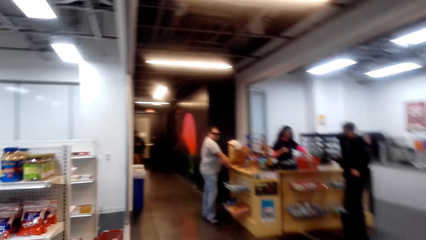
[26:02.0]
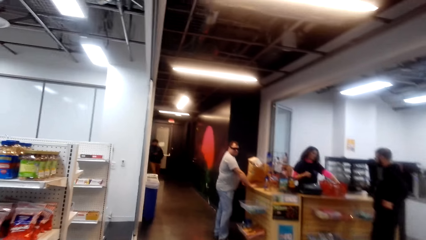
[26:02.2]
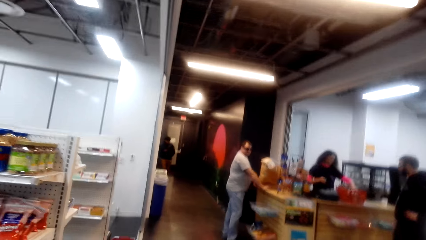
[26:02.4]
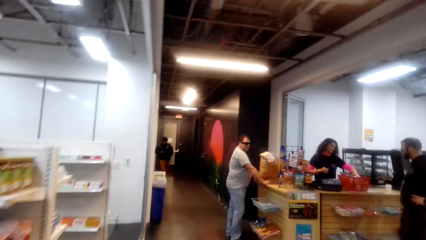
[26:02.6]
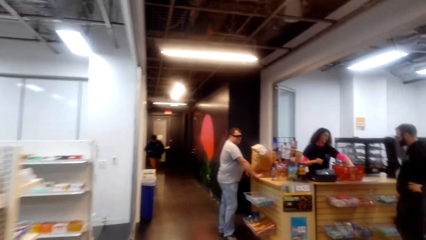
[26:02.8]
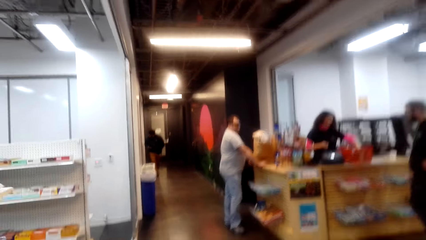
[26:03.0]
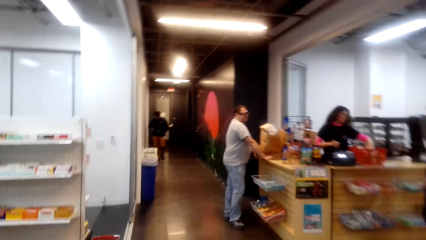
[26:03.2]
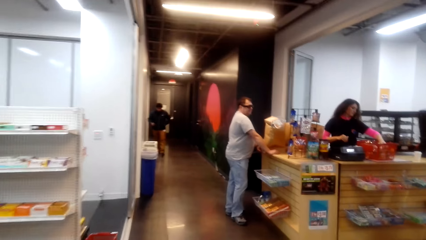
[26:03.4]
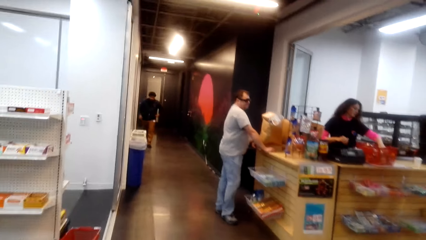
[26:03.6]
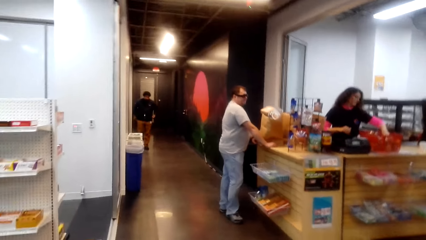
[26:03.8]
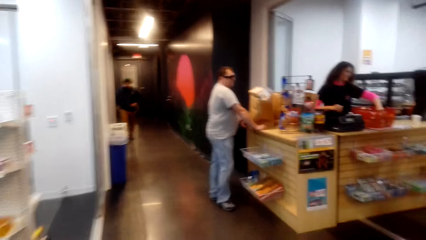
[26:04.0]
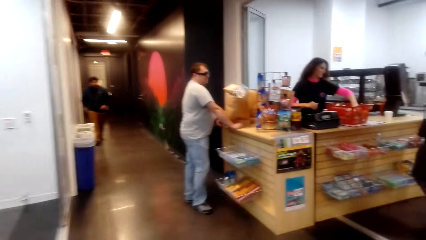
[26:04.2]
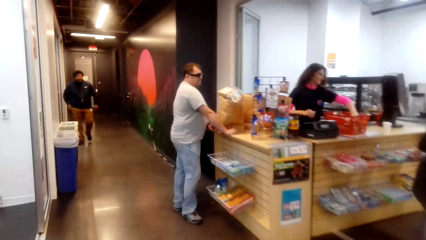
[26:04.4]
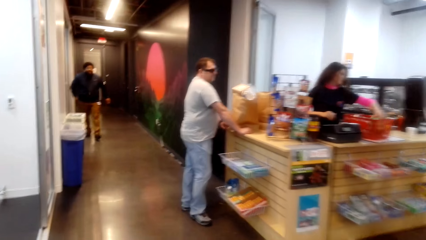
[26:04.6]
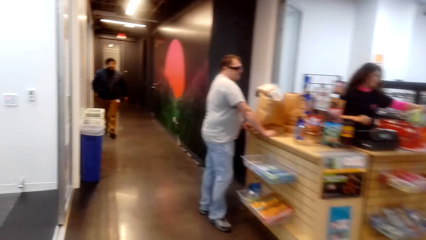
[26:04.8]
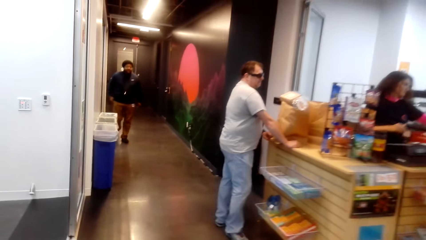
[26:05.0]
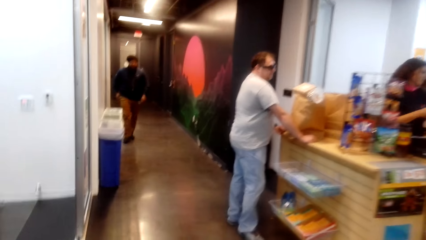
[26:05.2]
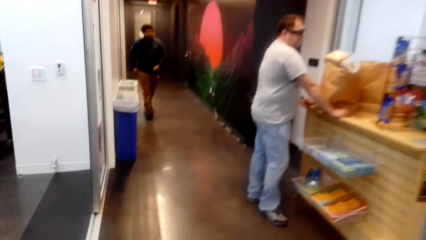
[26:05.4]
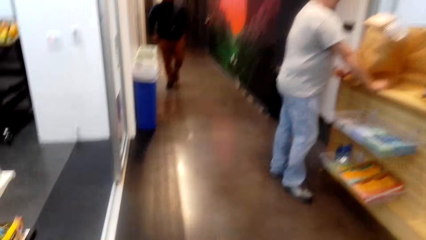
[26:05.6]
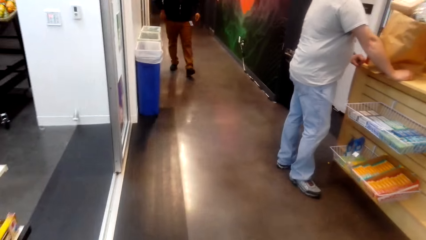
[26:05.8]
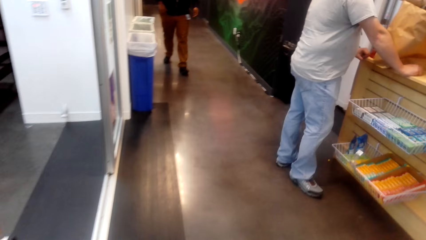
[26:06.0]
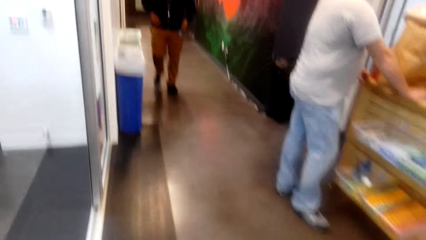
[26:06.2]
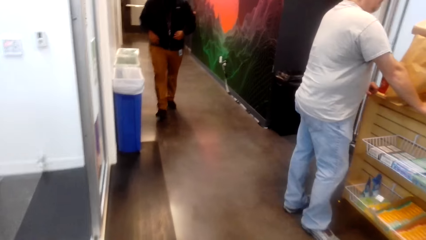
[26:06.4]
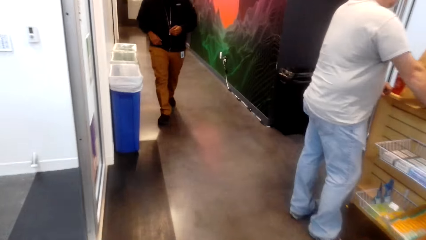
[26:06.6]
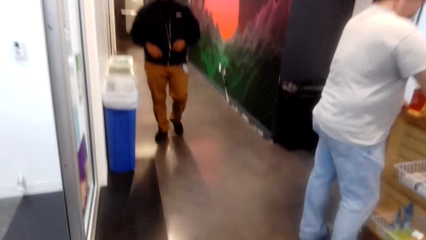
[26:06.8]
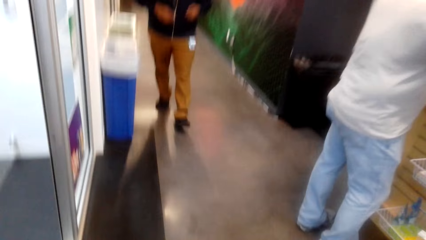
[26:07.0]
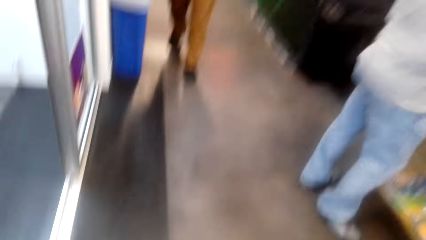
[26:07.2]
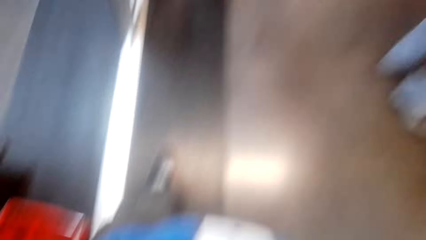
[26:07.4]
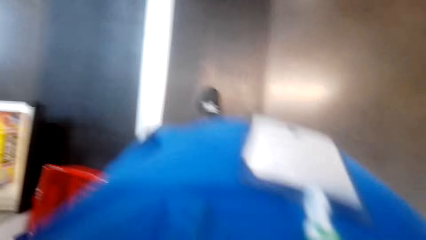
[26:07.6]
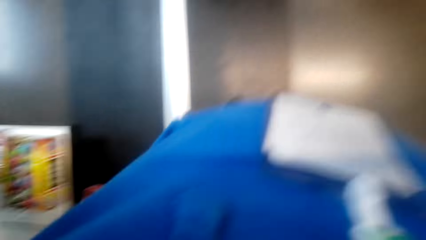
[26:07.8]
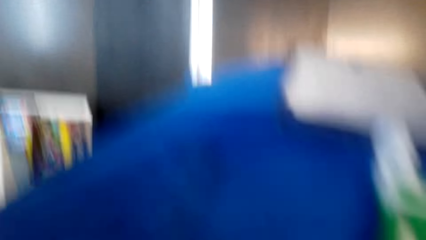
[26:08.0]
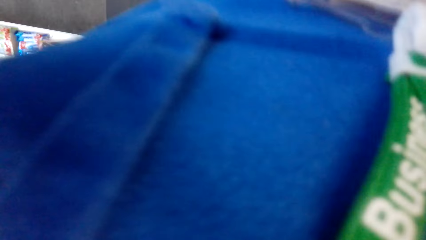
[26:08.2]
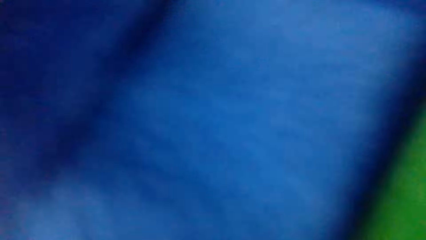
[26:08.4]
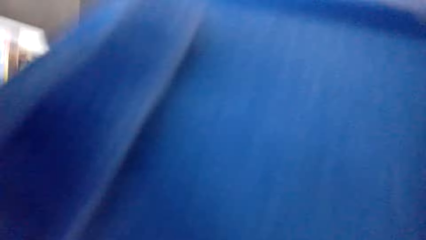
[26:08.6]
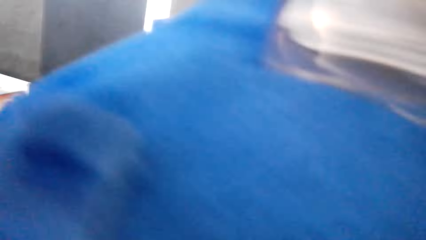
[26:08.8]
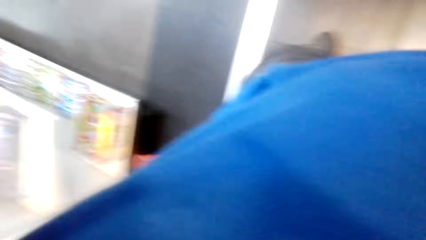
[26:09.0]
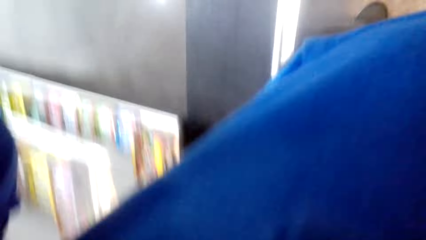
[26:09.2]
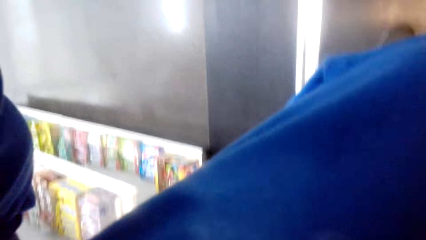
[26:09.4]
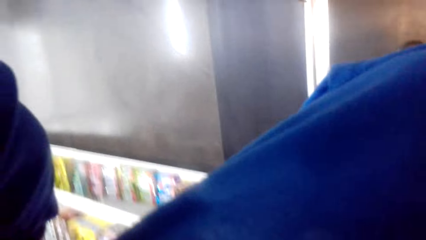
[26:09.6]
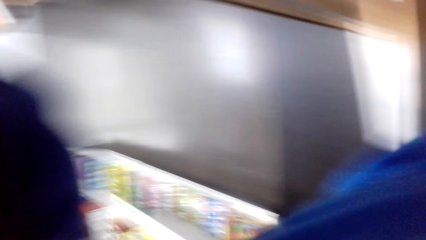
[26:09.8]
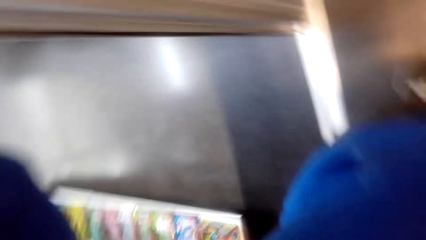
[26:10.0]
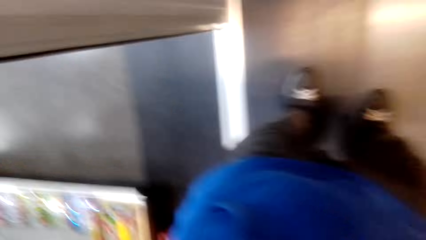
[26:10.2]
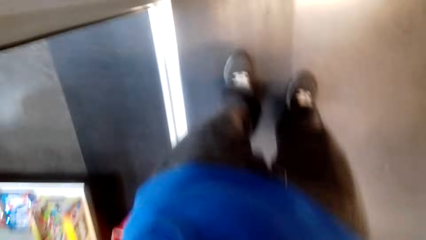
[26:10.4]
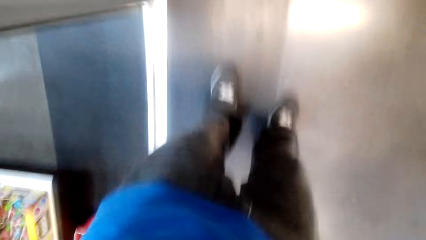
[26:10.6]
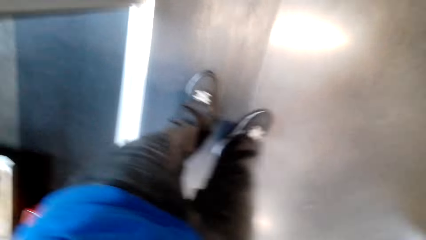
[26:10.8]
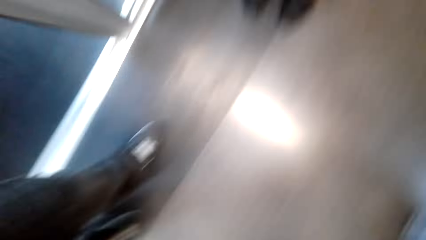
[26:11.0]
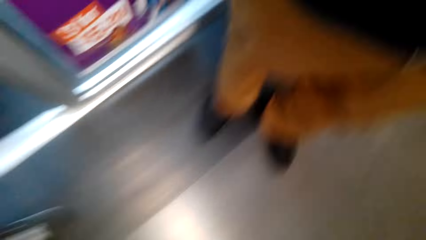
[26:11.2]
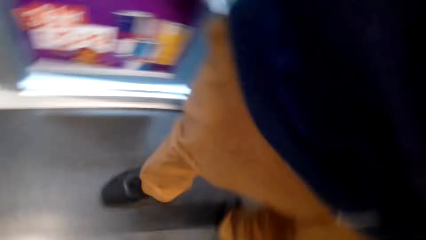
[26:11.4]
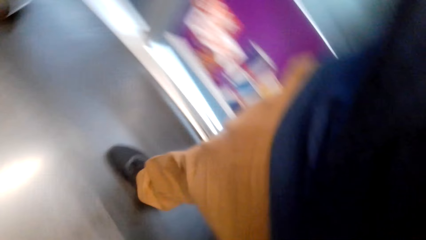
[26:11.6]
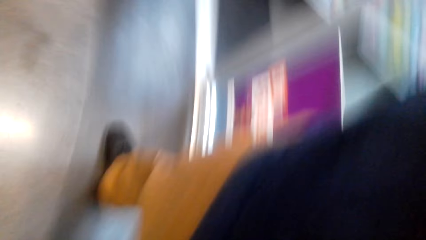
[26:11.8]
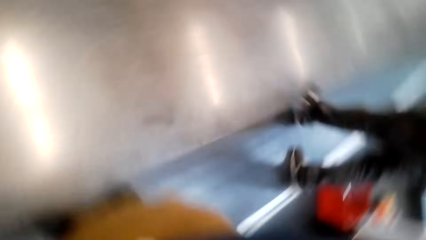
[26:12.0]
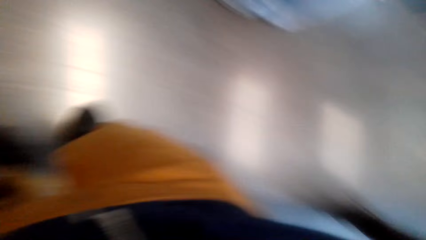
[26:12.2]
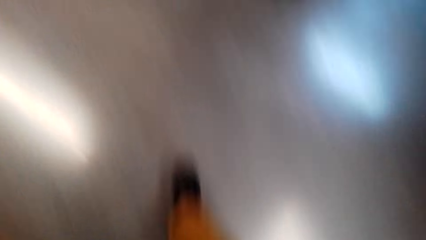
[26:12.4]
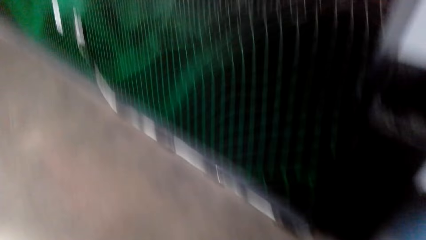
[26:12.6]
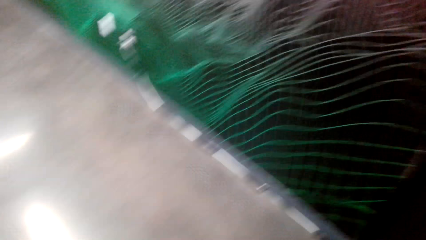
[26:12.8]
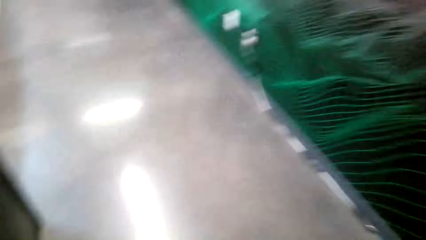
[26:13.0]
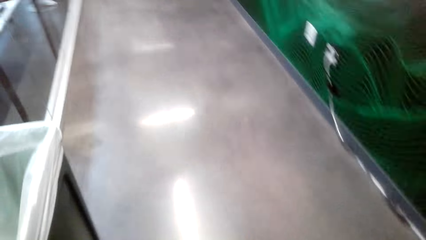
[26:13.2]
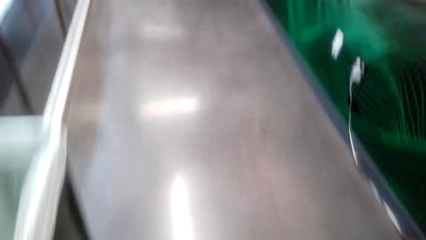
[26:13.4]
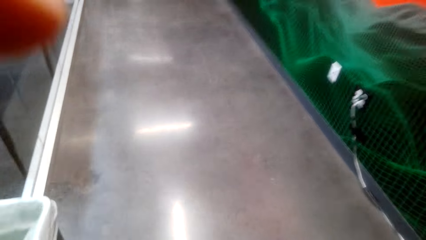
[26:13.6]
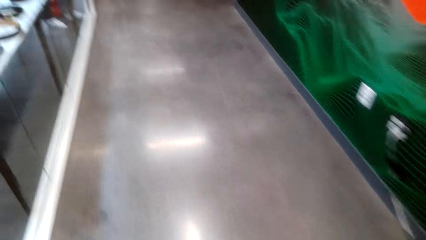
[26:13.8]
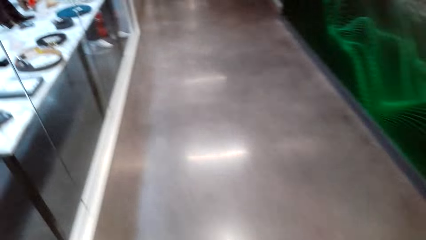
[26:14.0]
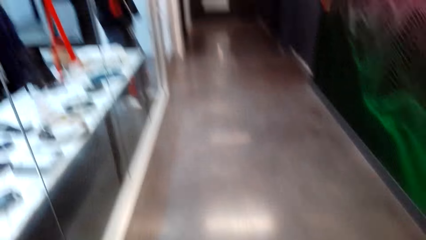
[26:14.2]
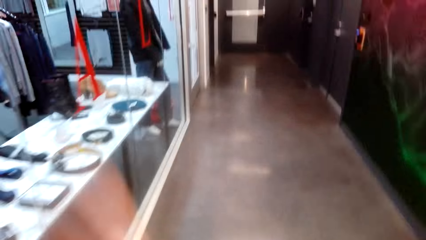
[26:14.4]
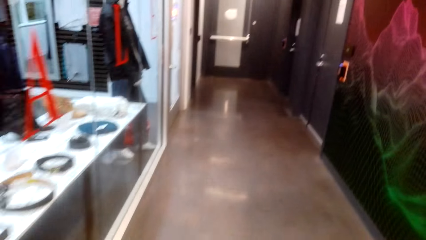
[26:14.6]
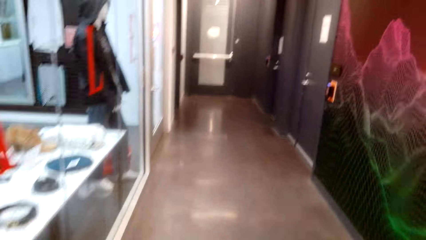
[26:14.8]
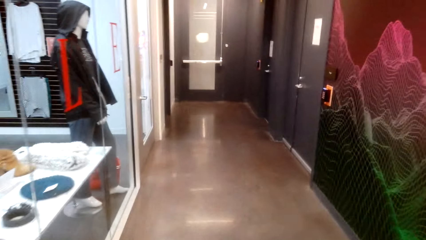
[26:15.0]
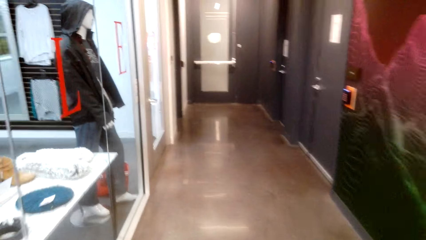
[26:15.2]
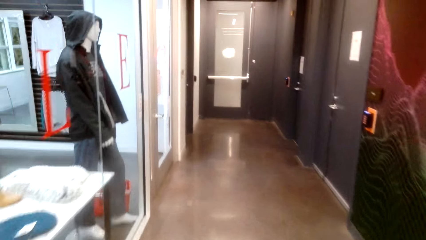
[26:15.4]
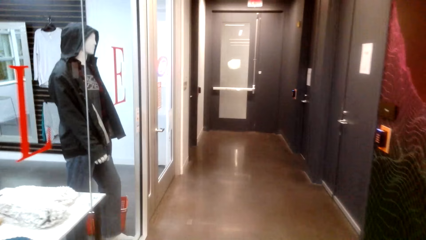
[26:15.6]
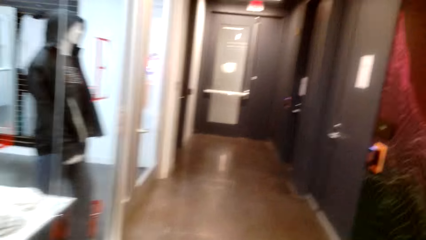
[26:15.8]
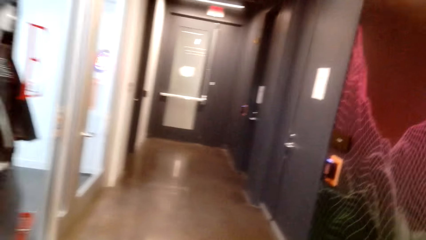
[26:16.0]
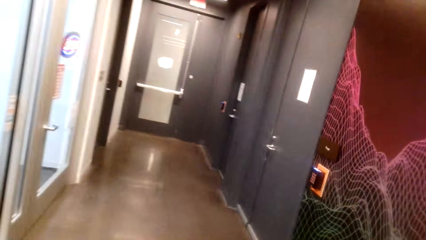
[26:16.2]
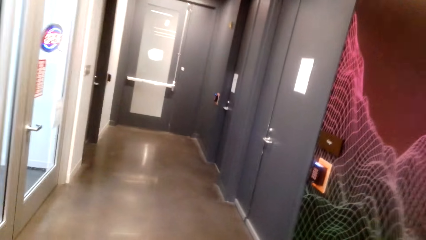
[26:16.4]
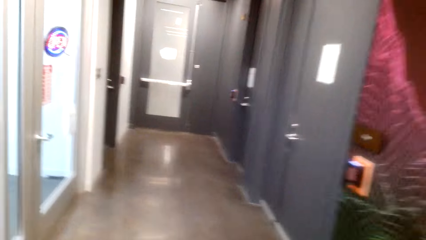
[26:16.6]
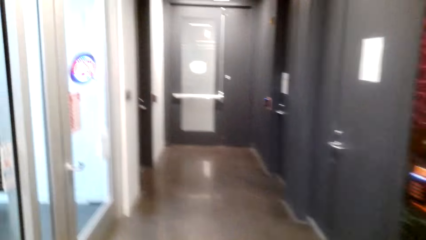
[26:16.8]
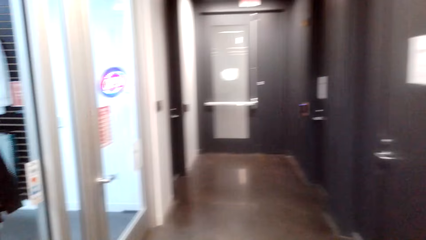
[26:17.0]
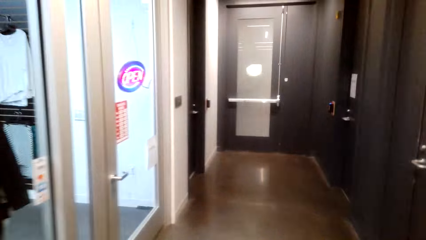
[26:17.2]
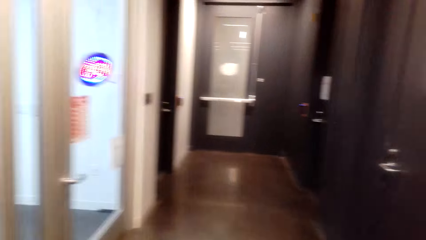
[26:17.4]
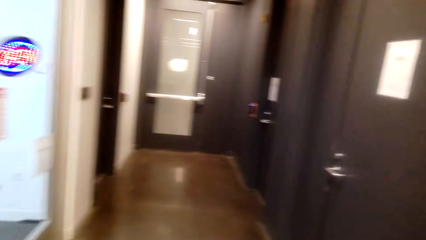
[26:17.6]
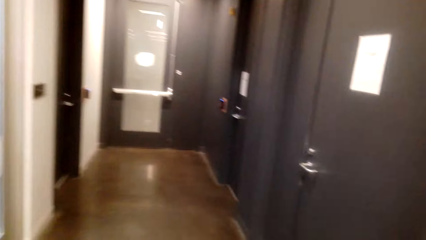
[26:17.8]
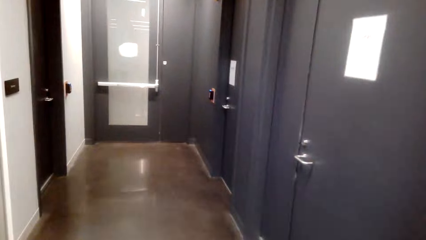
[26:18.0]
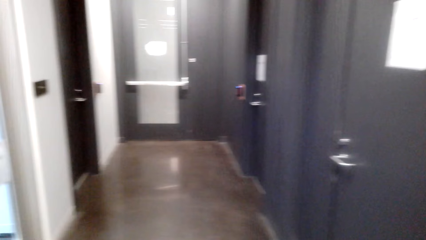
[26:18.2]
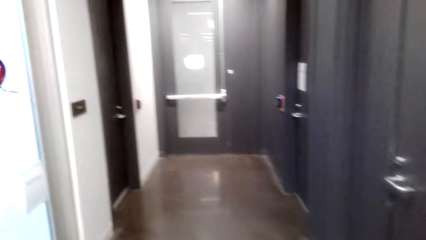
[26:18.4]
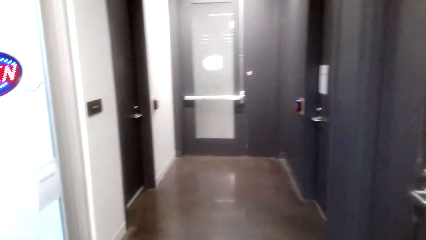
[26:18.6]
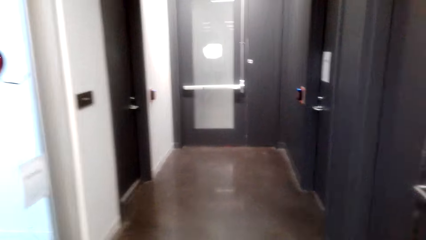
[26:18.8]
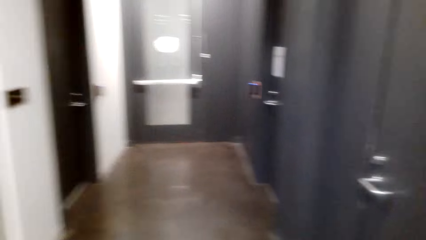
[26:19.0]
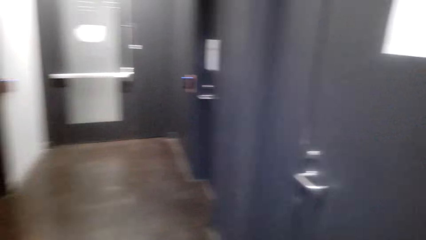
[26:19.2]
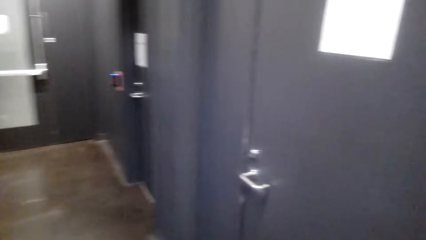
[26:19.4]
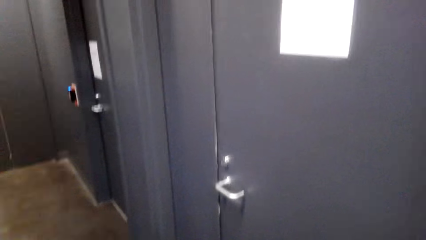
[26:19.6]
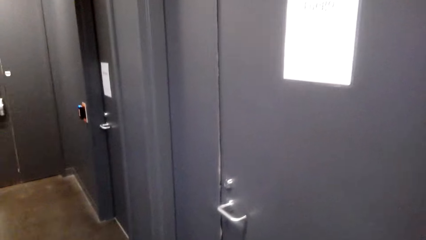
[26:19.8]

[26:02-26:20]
The camera wearer removes the camera. They fix the camera. They give the camera to a person. The person moves around. The camera wearer walks around.
